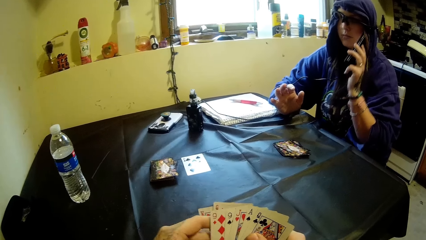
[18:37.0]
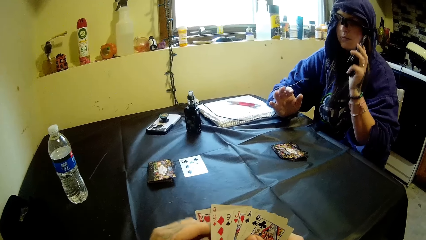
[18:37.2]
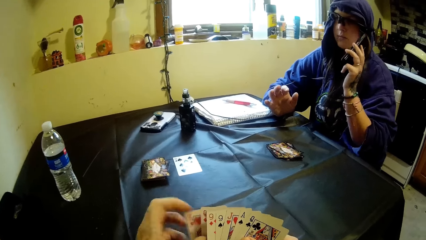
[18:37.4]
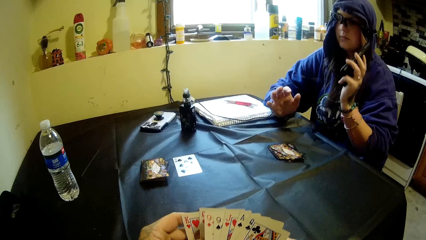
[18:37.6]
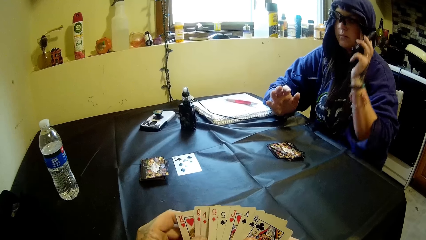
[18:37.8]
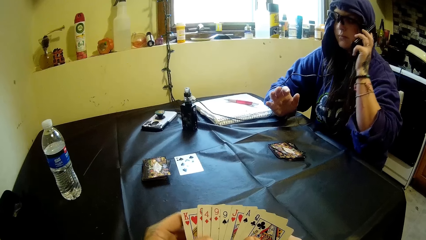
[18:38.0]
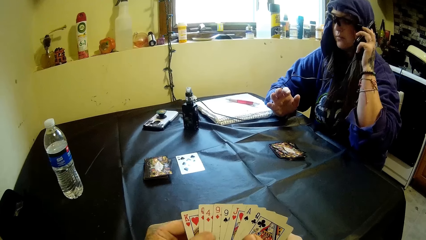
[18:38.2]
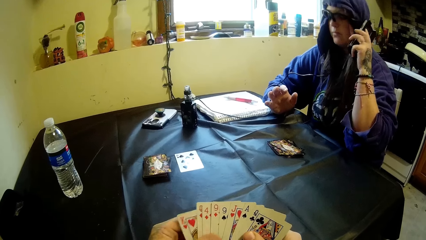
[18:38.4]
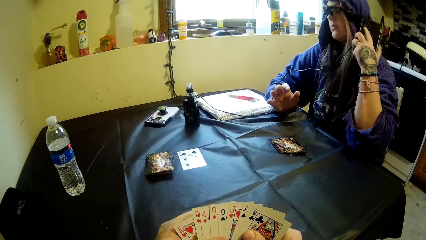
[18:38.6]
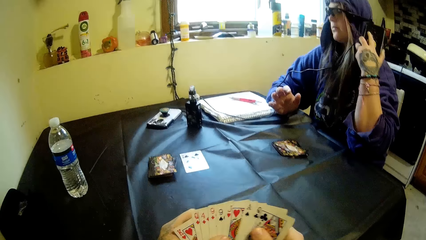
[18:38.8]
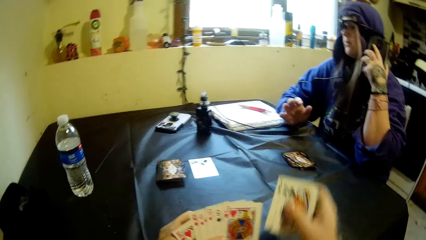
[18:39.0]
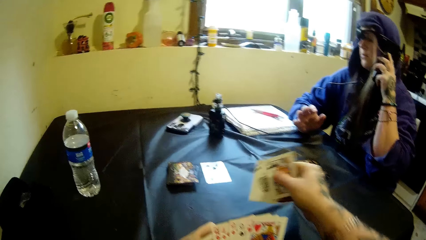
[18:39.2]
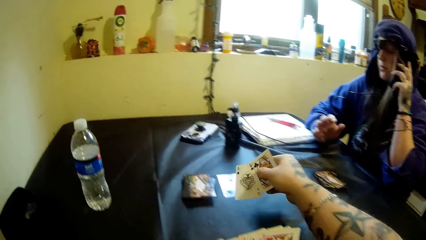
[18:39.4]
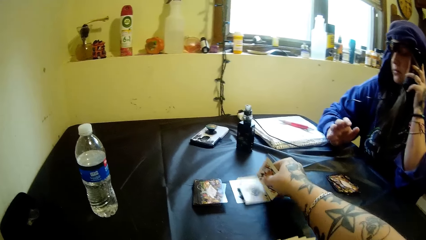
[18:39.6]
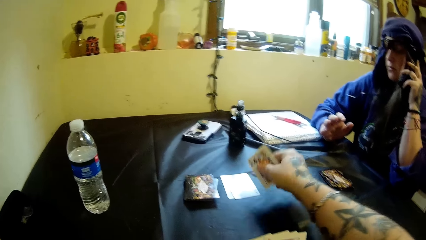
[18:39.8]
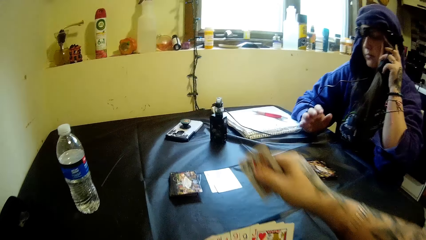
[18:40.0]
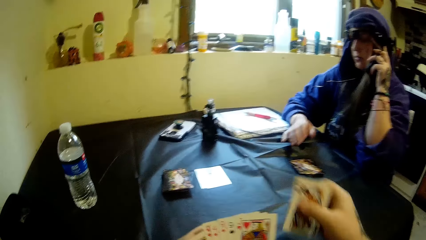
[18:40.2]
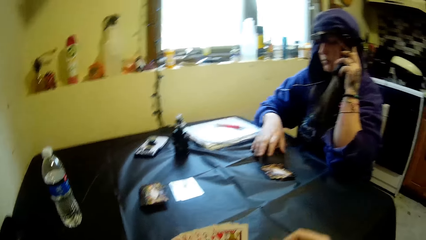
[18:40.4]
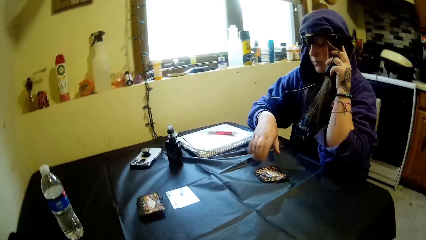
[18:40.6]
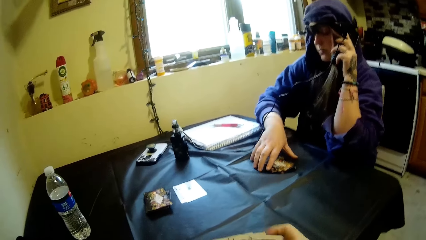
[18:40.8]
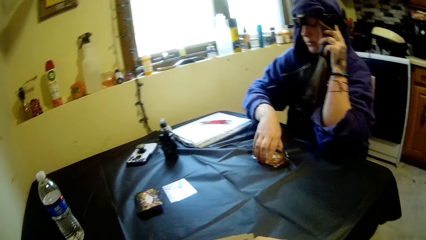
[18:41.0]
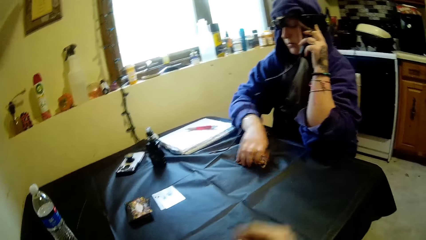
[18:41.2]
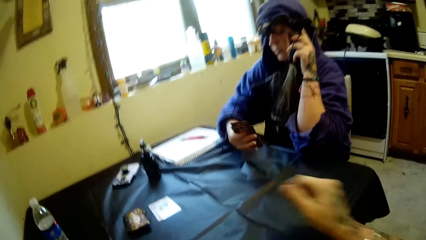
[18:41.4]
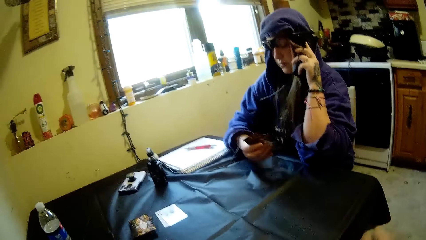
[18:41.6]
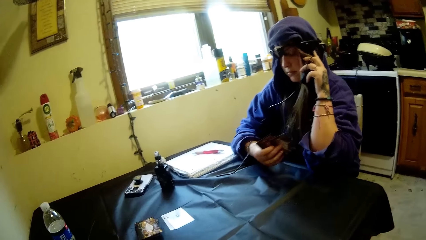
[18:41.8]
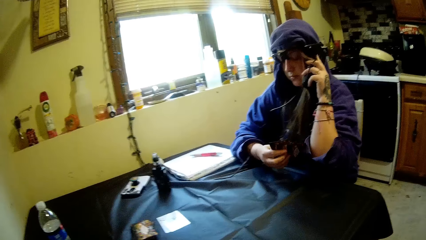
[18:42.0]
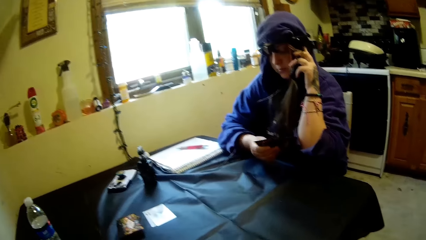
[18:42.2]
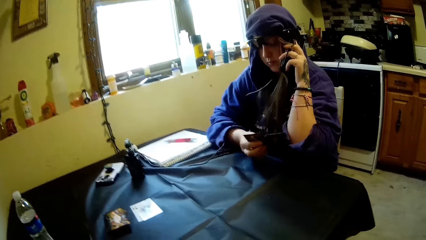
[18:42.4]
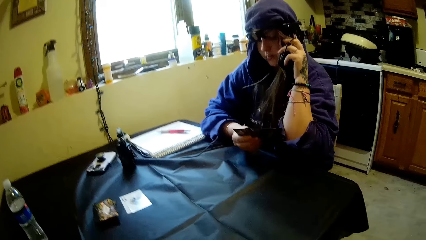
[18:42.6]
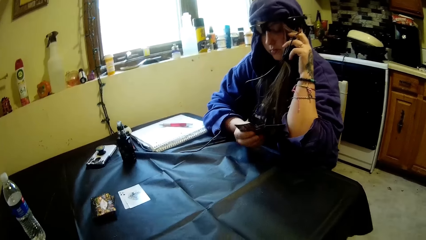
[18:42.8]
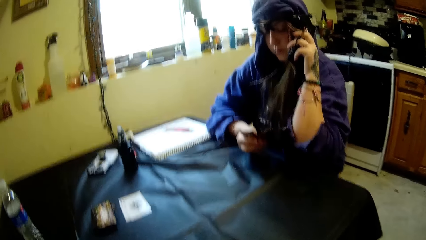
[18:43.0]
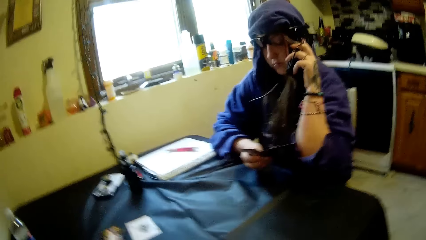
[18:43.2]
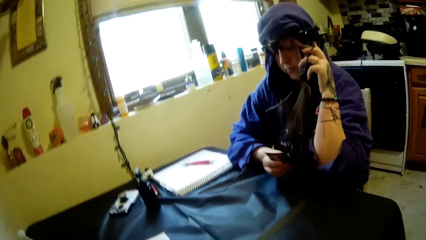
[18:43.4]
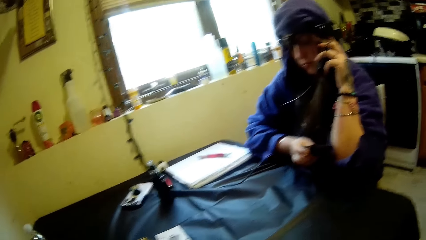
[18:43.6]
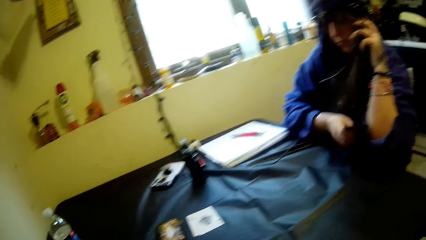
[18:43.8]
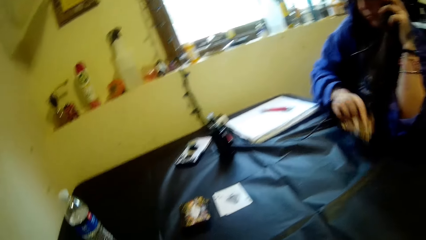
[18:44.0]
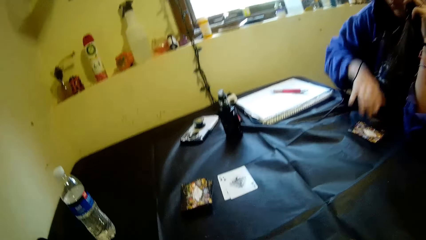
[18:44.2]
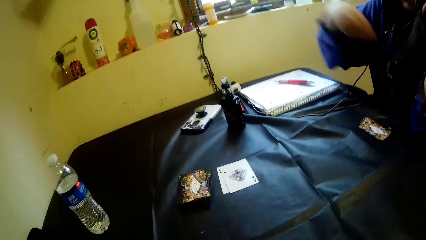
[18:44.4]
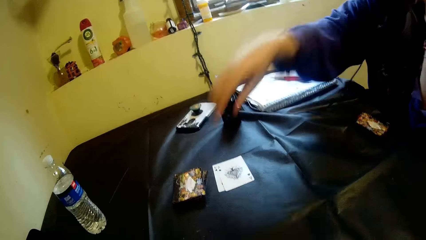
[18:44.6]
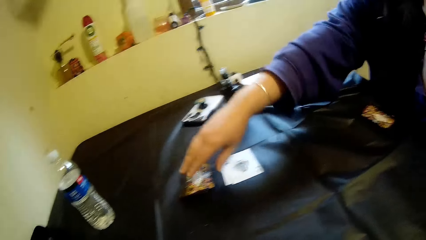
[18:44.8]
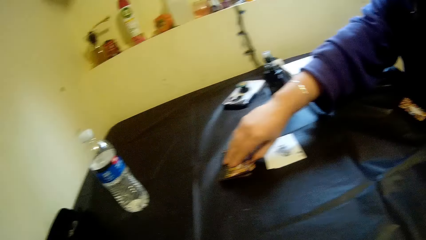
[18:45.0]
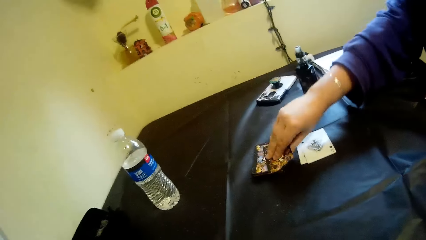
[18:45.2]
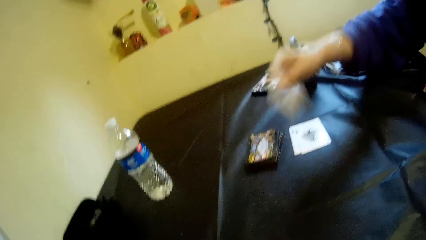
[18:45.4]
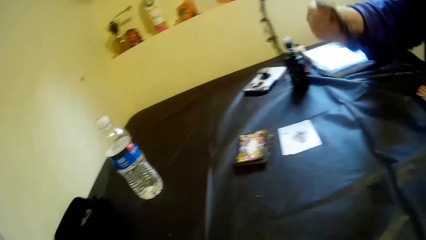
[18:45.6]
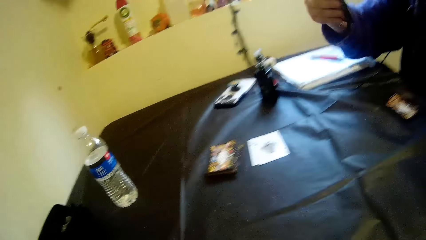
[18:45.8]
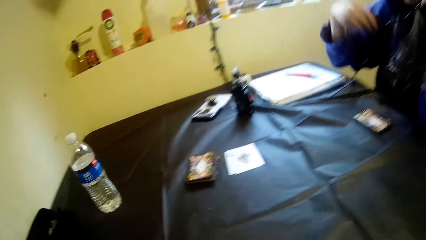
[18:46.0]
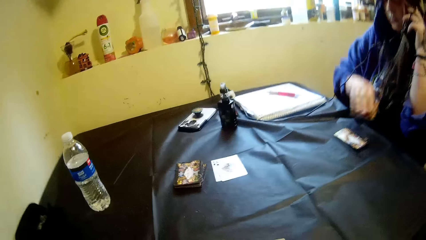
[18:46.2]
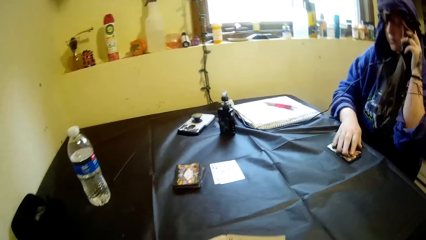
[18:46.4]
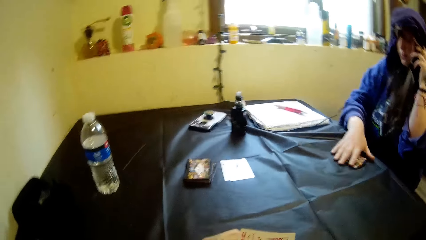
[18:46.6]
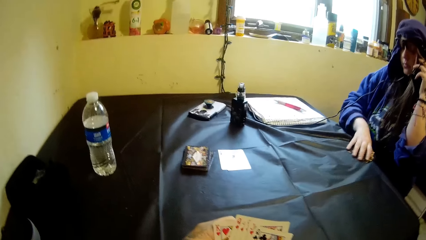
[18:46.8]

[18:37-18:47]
A woman makes a call with the phone in her left hand. The camera wearer removes two cards from the others. He places a card in his right hand on the table. The woman places her right hand on the table sheet, picks up the cards from the table, and moves the cards on the table with her right hand. The camera wearer gestures at the woman. The woman looks at the cards, moves the cards in her right hand, and drops the cards in her right hand on the table. She picks up a card from the stack of cards on the table with her right hand, looks at the card, and places the card on the others.

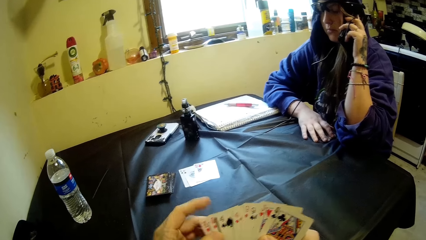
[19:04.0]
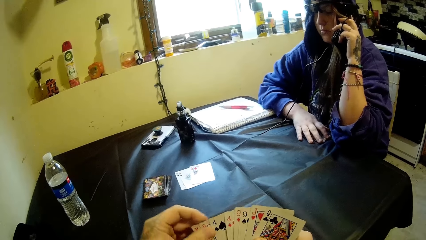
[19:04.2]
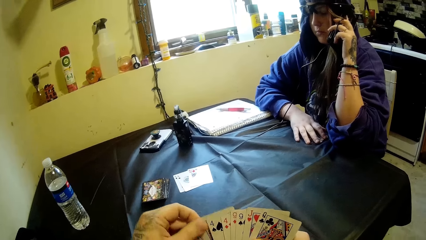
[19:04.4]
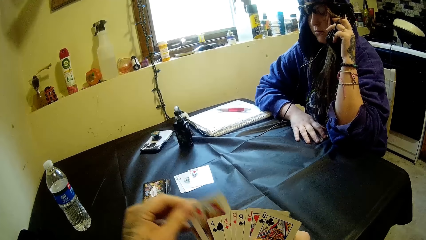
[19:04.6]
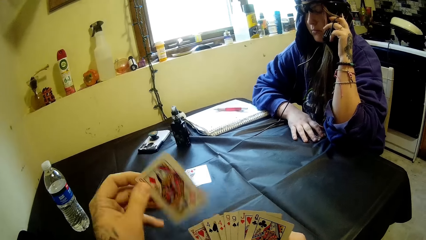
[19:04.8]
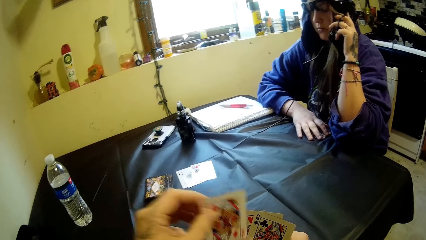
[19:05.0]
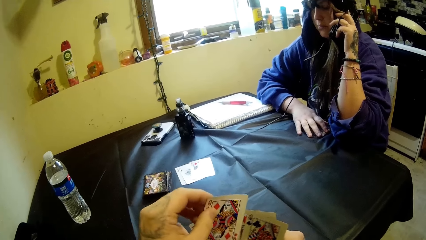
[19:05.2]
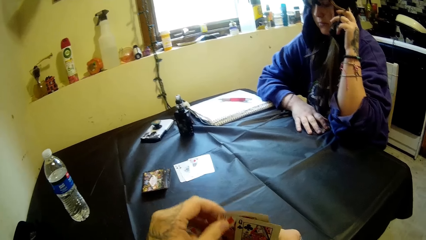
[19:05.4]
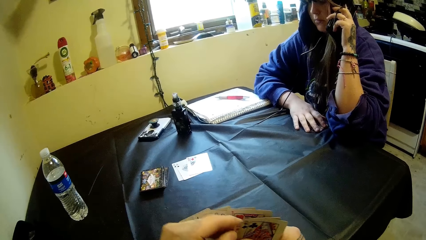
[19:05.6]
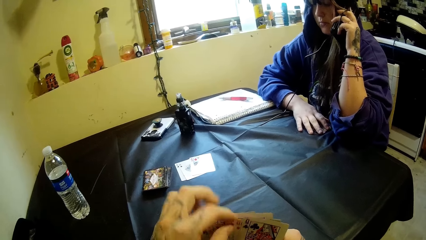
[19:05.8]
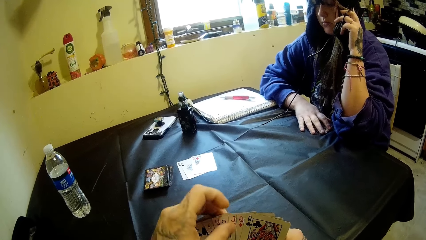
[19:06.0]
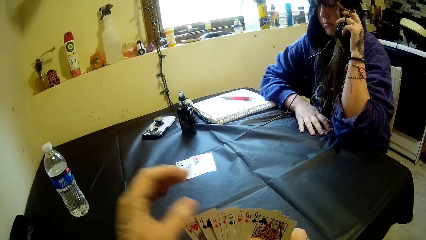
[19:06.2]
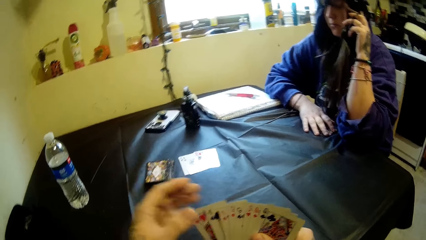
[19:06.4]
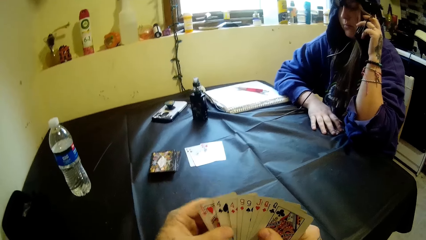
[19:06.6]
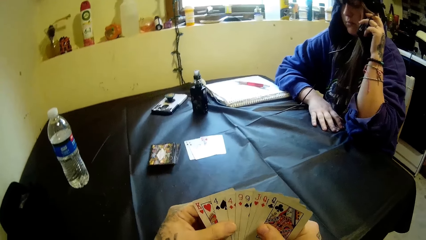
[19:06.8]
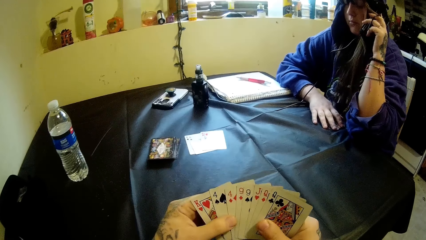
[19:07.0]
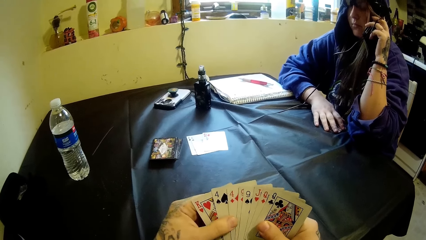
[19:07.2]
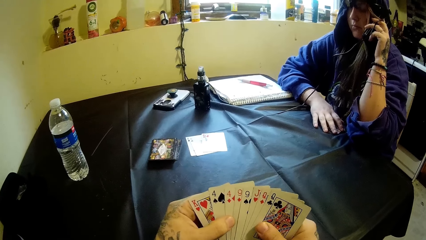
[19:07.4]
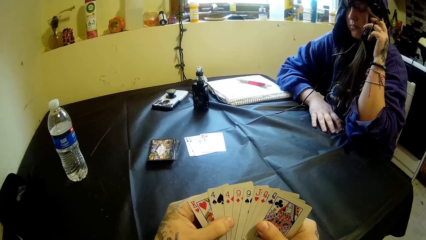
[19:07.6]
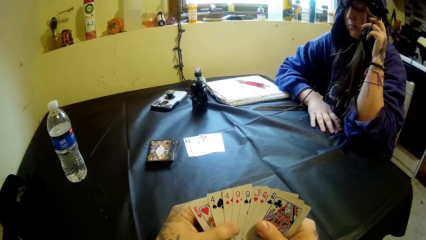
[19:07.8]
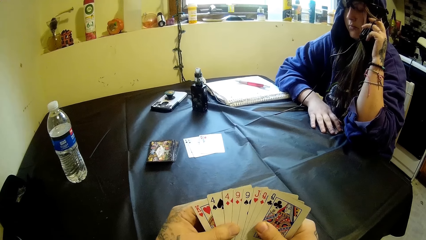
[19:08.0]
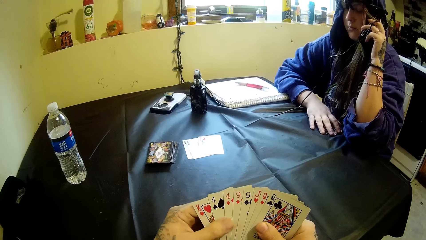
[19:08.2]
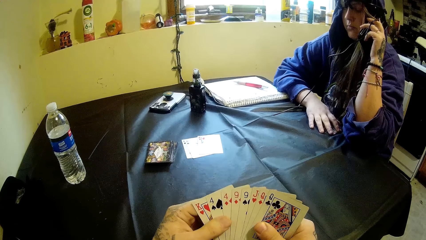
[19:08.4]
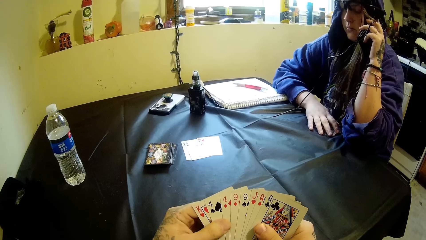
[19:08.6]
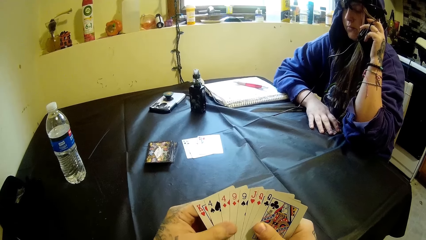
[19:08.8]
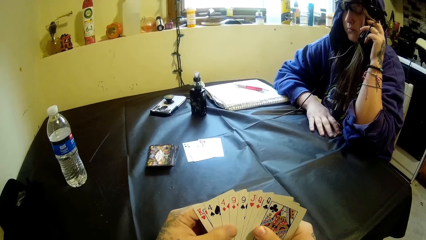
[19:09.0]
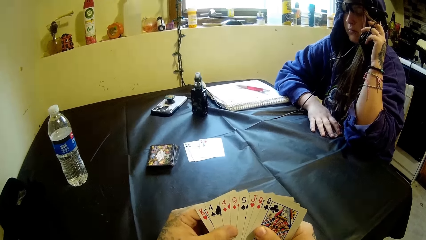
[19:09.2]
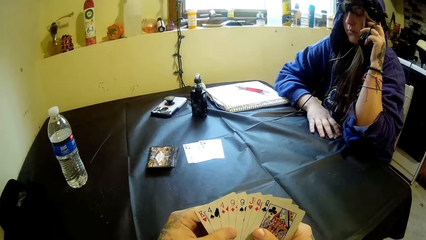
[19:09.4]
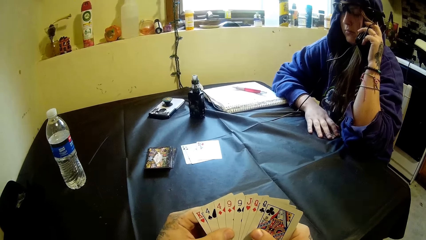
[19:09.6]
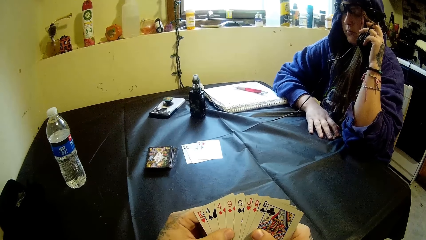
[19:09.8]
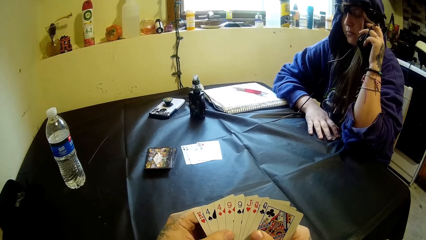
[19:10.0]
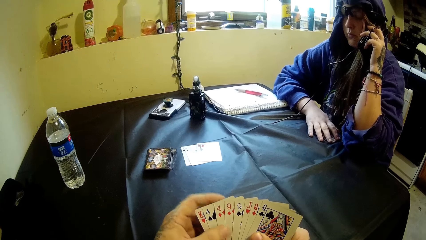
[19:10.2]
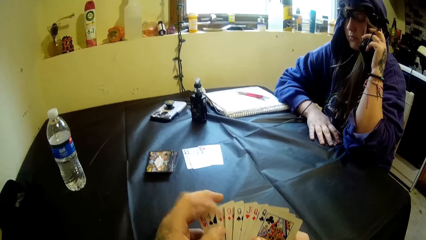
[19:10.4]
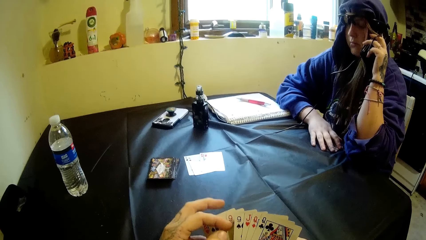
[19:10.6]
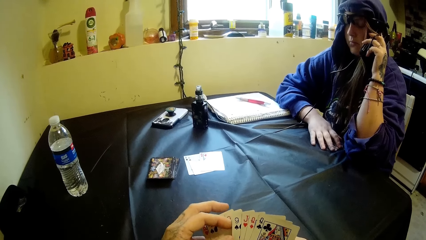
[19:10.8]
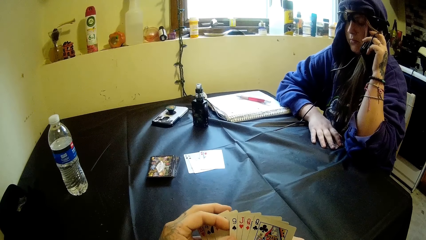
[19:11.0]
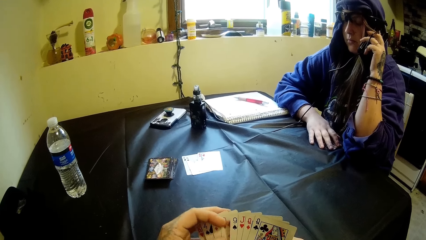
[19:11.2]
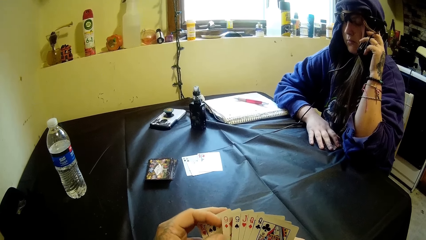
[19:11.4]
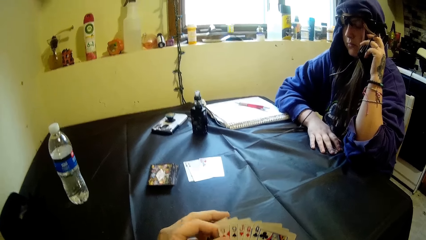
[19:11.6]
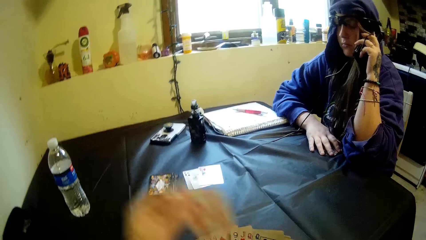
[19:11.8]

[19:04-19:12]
The camera wearer picks up a card from the others. He places the card on the others. He moves the card in his hands. He looks at the cards.
